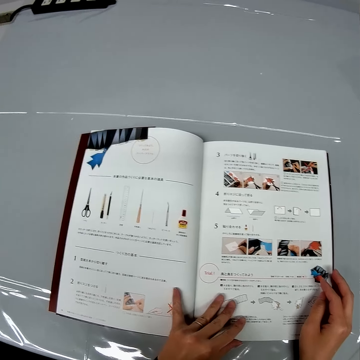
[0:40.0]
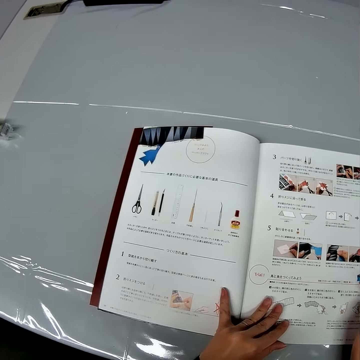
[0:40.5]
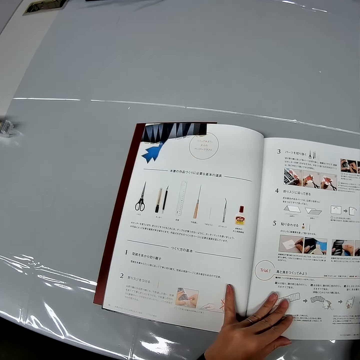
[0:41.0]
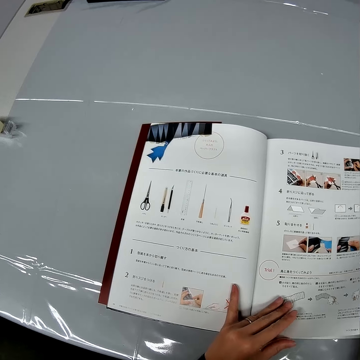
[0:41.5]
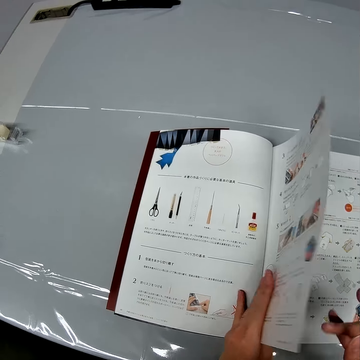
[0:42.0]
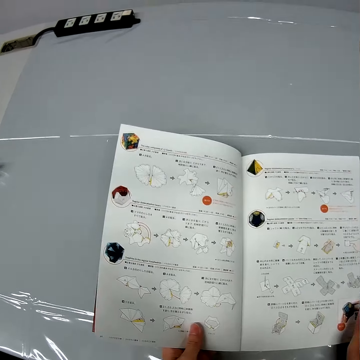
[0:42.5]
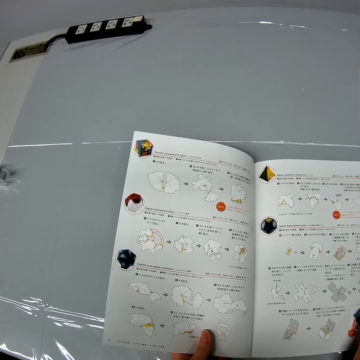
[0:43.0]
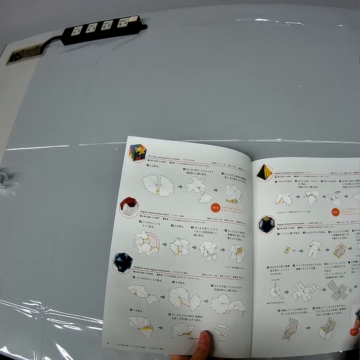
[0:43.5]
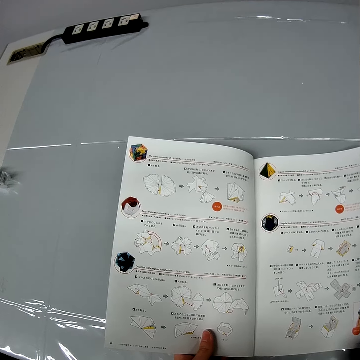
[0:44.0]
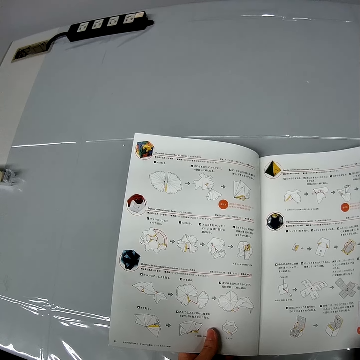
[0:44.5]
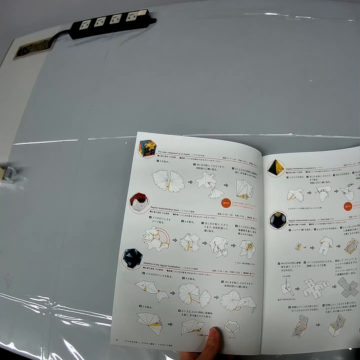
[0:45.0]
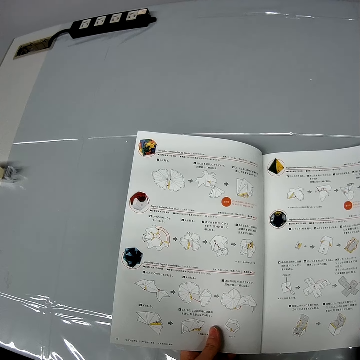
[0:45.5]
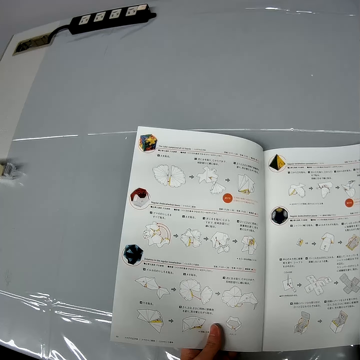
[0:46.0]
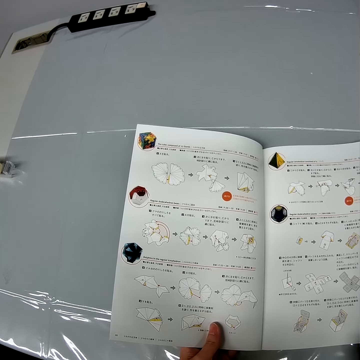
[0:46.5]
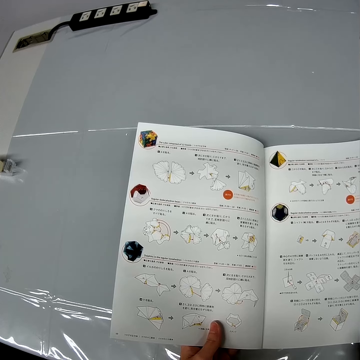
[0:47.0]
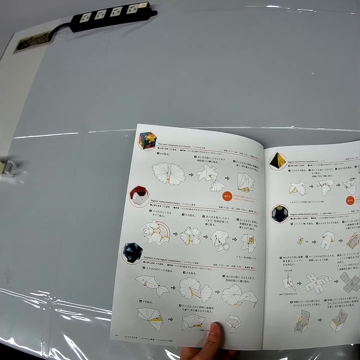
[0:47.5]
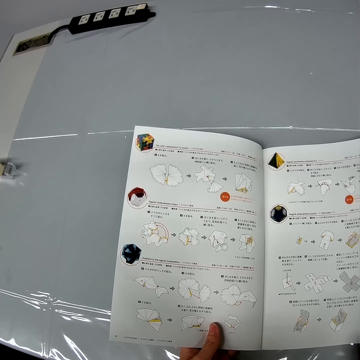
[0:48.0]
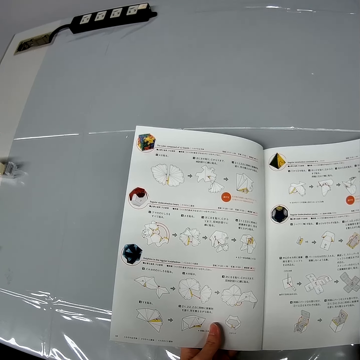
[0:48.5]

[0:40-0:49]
The camera wearer moves a hand on a drawing book on a table. They turn a page on the drawing book with a hand. They look at the drawing book on the table.

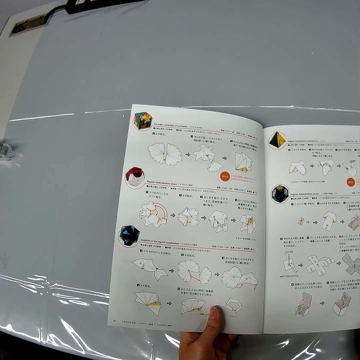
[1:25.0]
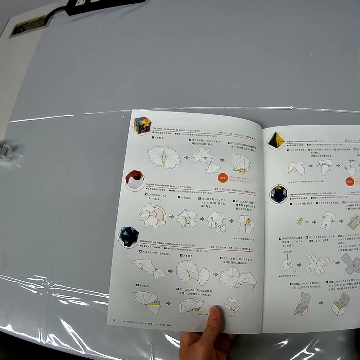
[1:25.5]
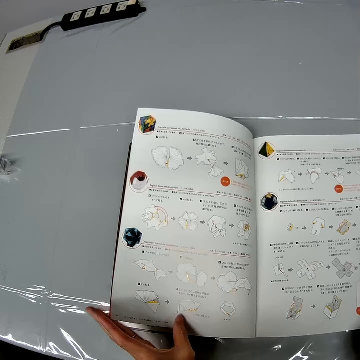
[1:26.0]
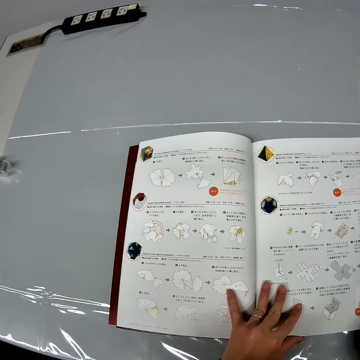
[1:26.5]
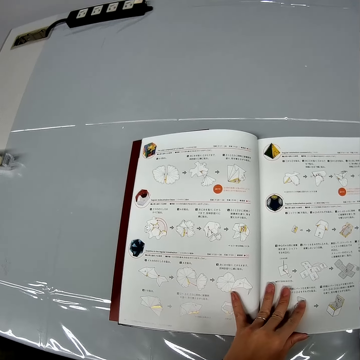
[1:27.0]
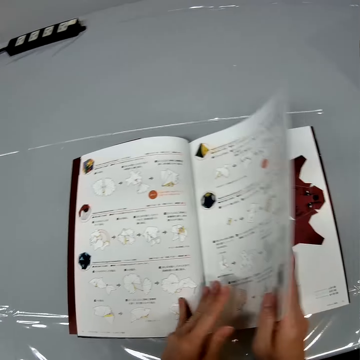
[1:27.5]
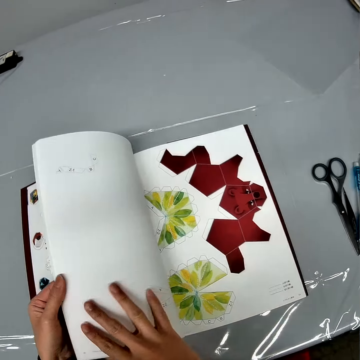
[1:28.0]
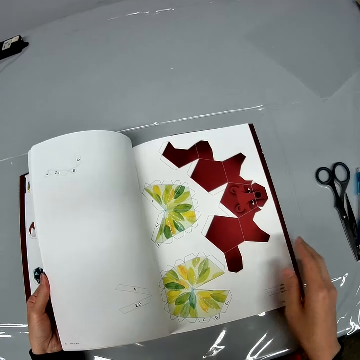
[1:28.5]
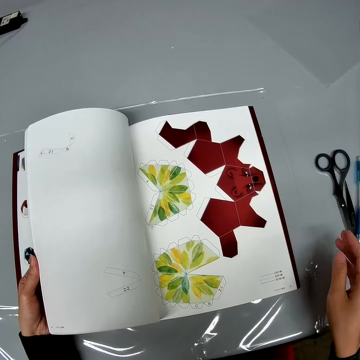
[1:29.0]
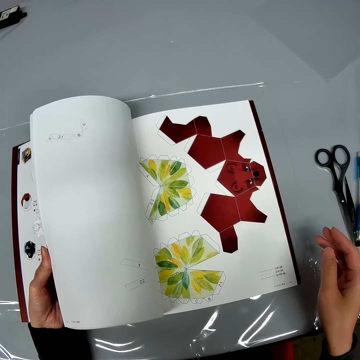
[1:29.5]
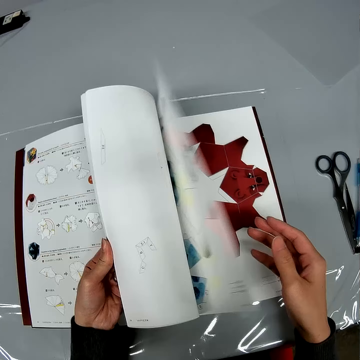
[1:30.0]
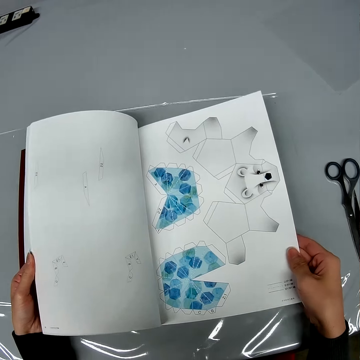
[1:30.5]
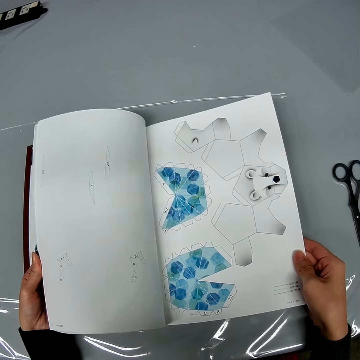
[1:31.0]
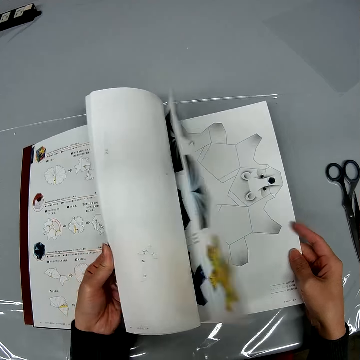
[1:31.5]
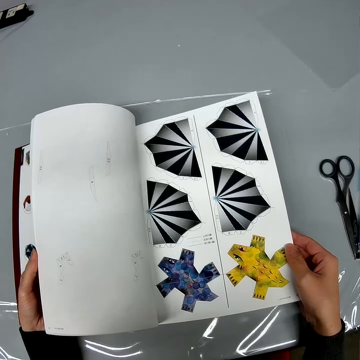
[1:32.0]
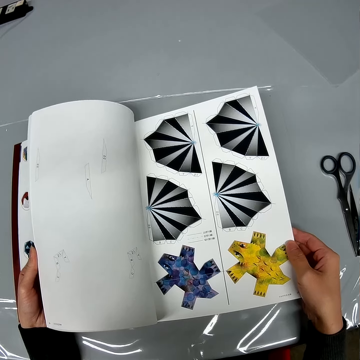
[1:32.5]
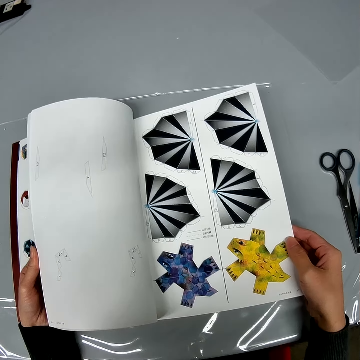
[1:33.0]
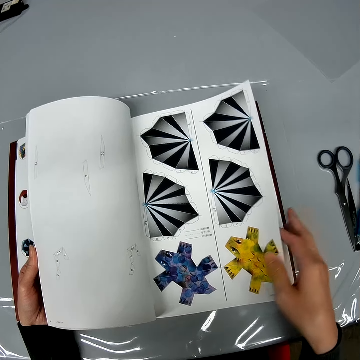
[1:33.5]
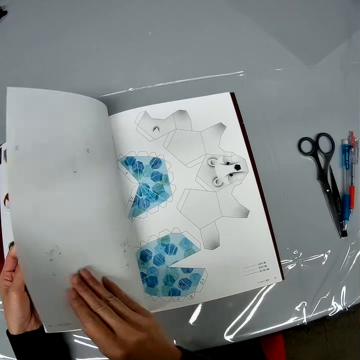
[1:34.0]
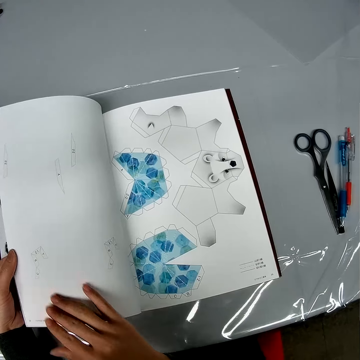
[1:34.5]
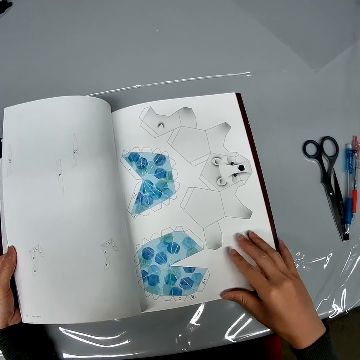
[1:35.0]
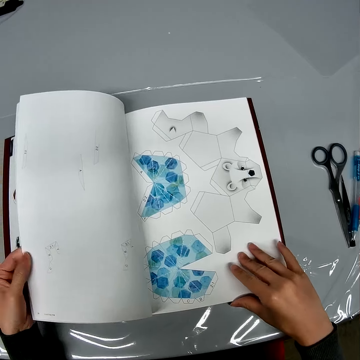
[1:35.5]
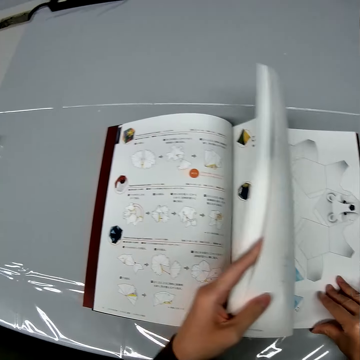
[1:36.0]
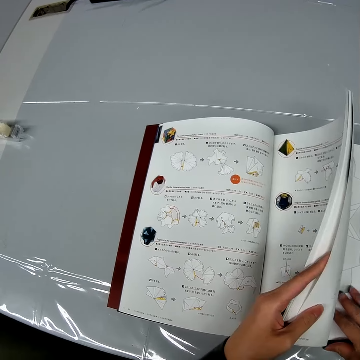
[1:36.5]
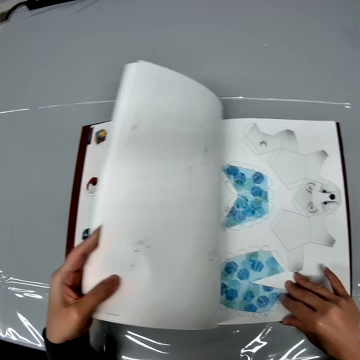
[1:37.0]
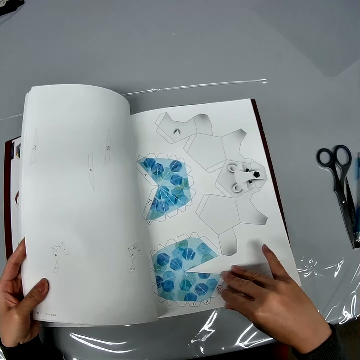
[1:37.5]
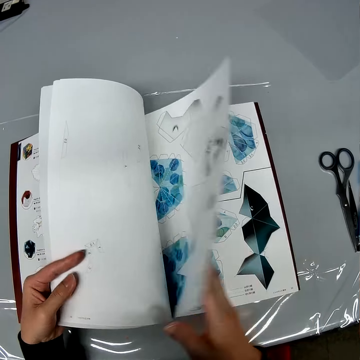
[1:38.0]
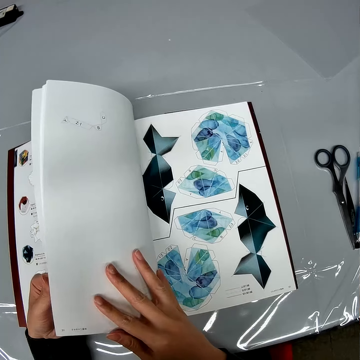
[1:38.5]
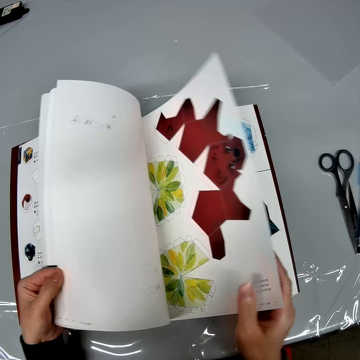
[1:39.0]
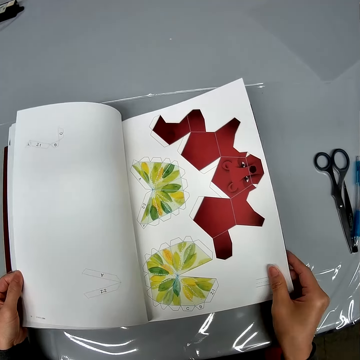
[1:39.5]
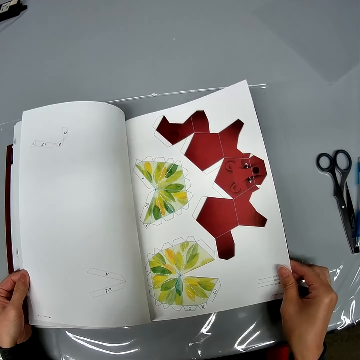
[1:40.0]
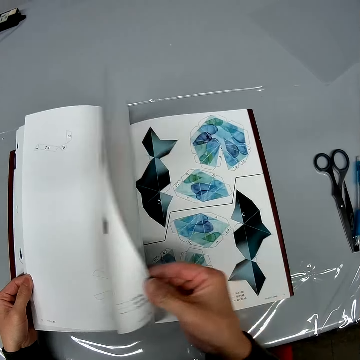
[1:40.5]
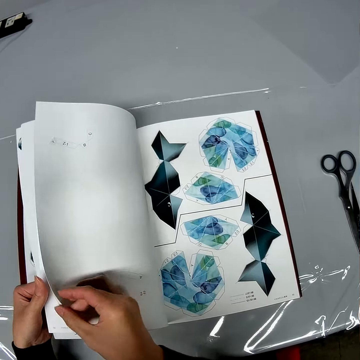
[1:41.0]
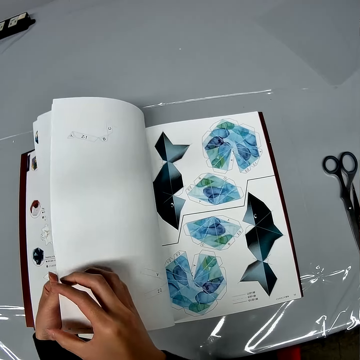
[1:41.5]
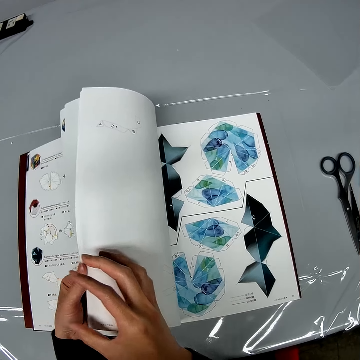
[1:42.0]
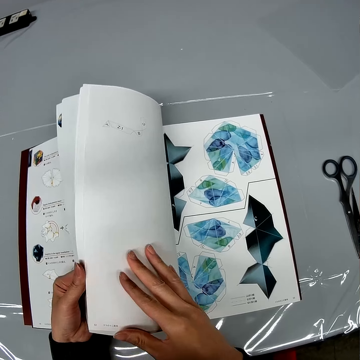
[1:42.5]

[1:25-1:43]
The camera wearer holds a drawing book on a table with a hand. They turn pages on the drawing book with a hand. They look at the drawing book on the table. They turn a page on the drawing book with a hand. They look at the drawing book on the table. They turn a page on the drawing book with a hand. They look at the drawing book on the table. They turn a page on the drawing book with a hand. They look at the drawing book on the table. They turn pages on the drawing book with a hand. They look at the drawing book on the table. They turn a page on the drawing book with a hand. They look at the drawing book on the table. They turn a page on the drawing book with a hand. They look at the drawing book on the table. They turn a page on the drawing book with a hand. They look at the drawing book on the table.

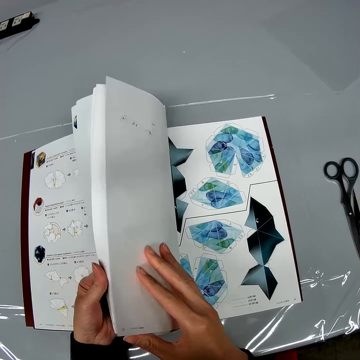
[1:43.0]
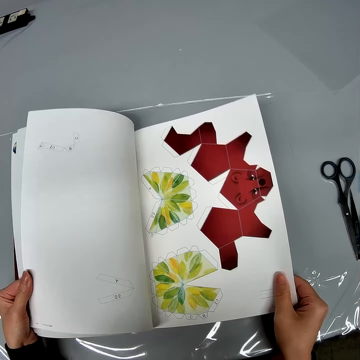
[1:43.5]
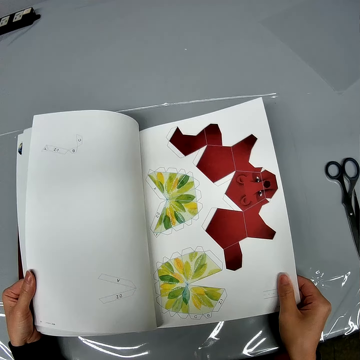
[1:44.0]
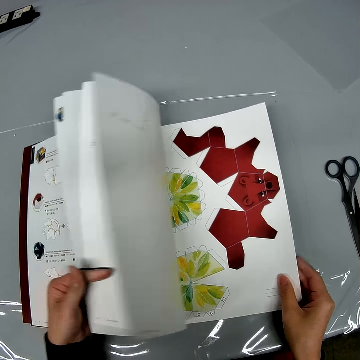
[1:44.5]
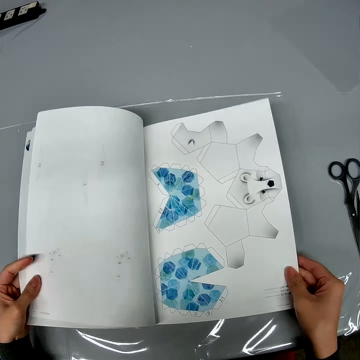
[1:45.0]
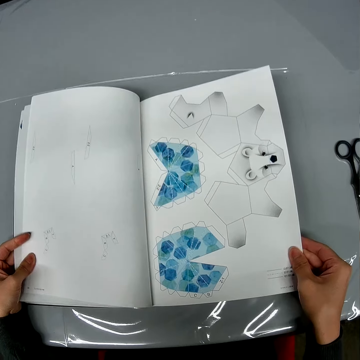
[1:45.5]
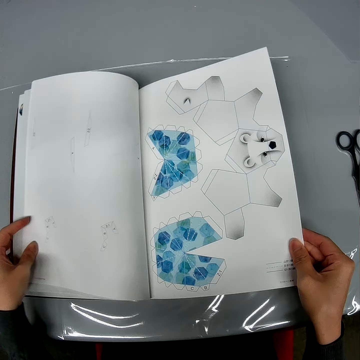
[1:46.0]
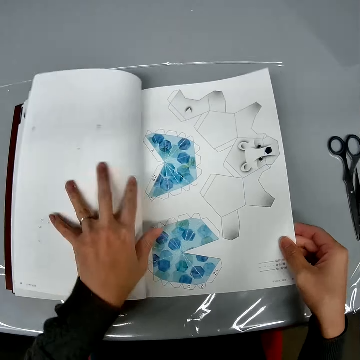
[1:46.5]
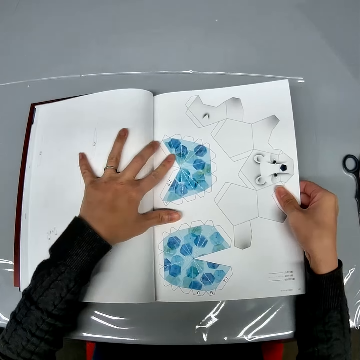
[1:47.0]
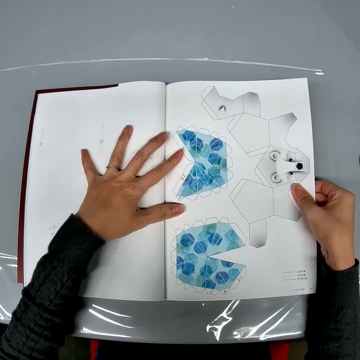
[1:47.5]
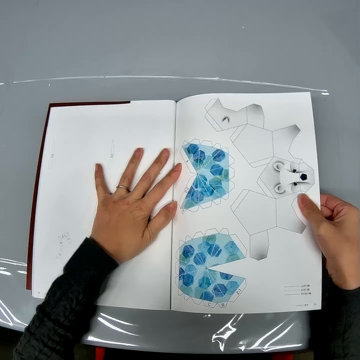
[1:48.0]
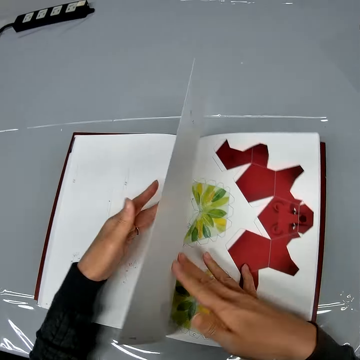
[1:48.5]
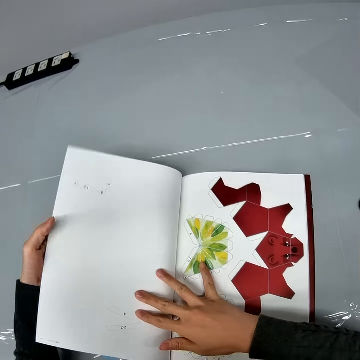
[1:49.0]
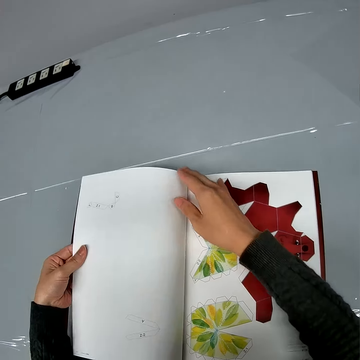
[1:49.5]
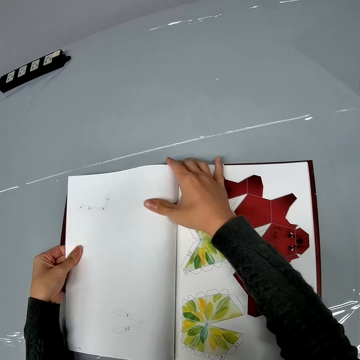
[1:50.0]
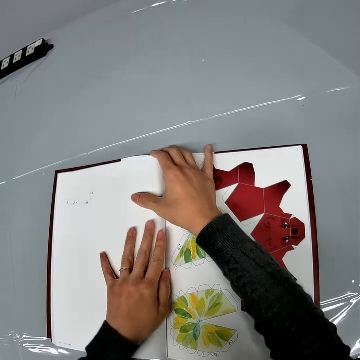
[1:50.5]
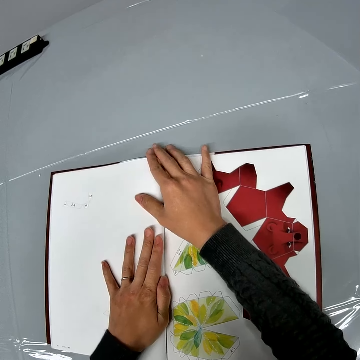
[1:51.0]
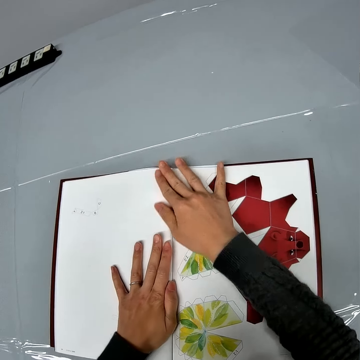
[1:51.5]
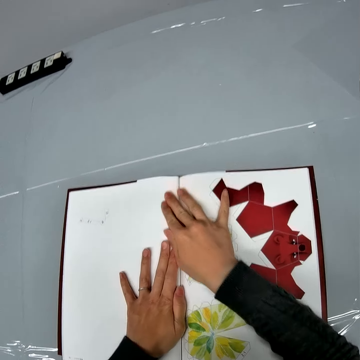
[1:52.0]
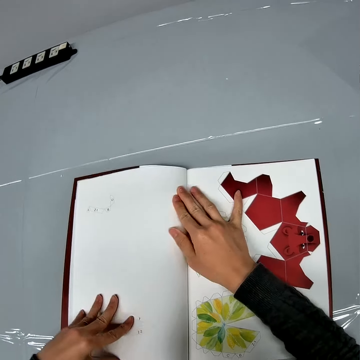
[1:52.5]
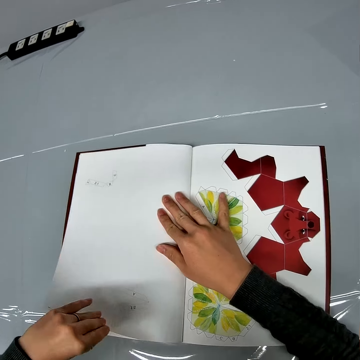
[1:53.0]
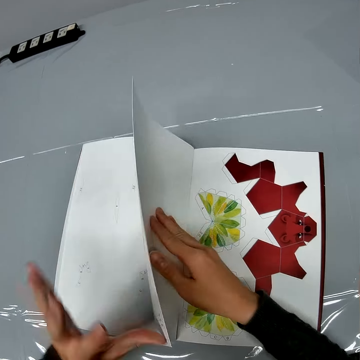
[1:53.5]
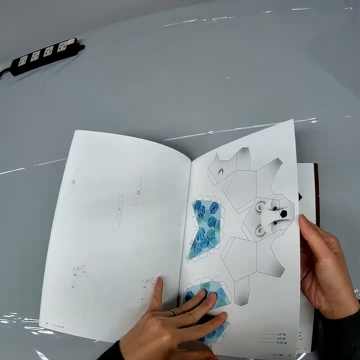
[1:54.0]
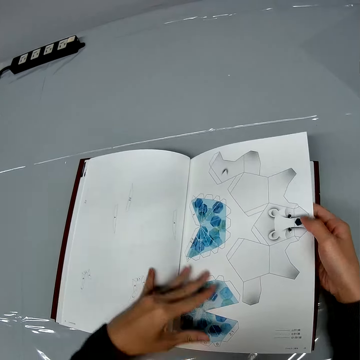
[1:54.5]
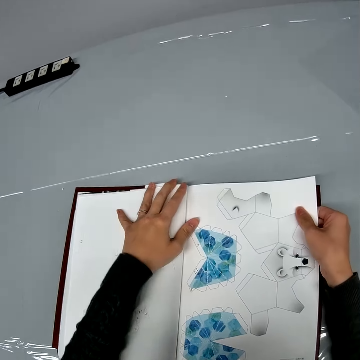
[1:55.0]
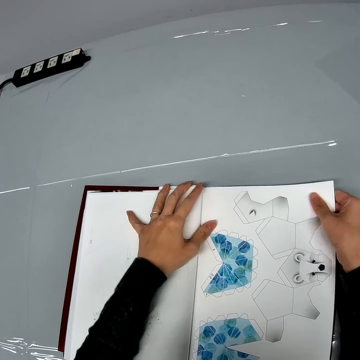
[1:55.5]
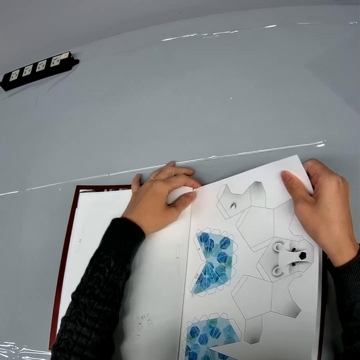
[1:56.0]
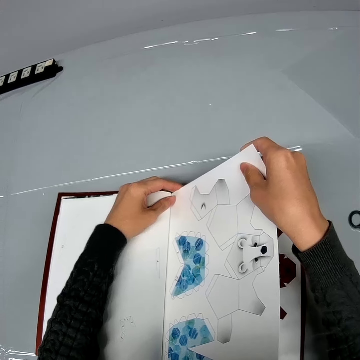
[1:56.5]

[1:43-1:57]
The camera wearer turns a page on a drawing book with a hand. They look at the drawing book on a table. They turn a page on the drawing book with a hand. They look at the drawing book on the table. They hold a drawing book page on the table with a hand. They turn a page on the drawing book with a hand. They hold a drawing book page on the table with a hand. They turn a page on the drawing book with a hand. They look at the drawing book on the table. They tear the pages from the book.
